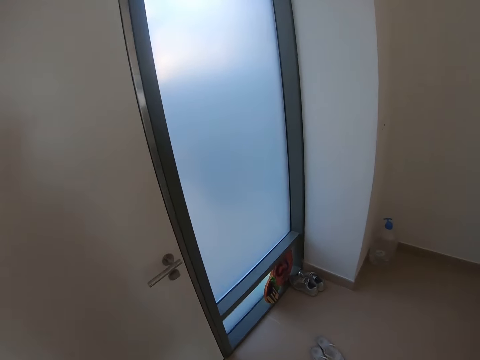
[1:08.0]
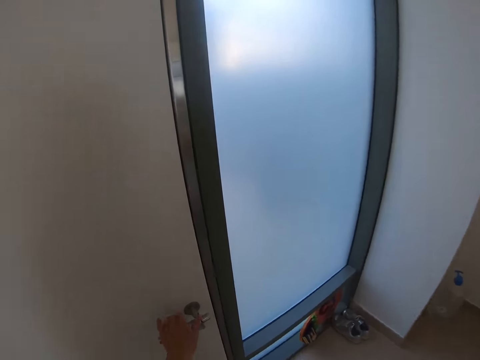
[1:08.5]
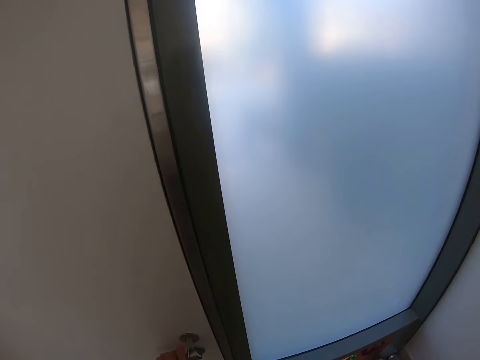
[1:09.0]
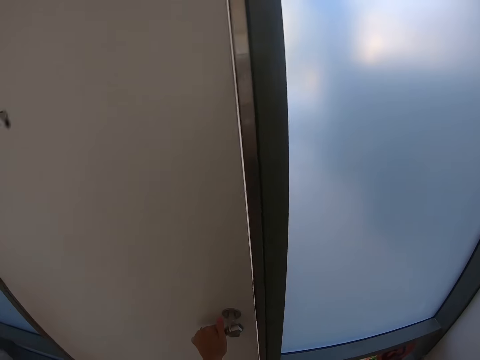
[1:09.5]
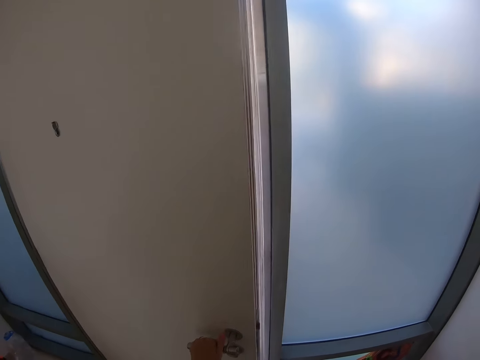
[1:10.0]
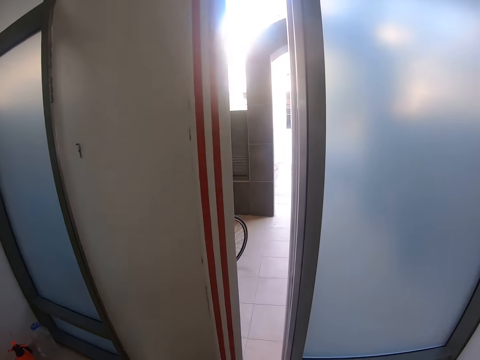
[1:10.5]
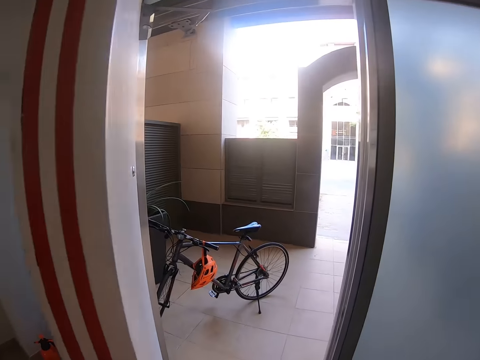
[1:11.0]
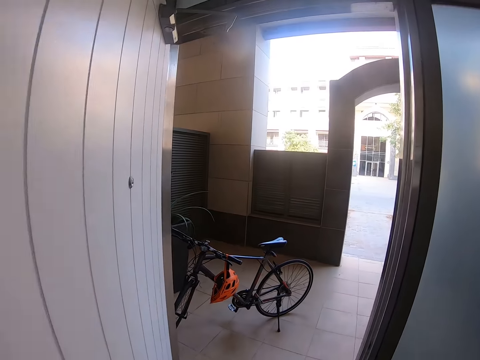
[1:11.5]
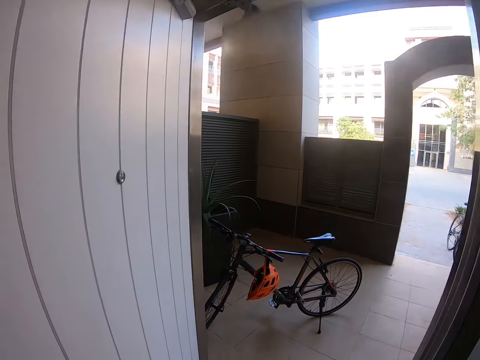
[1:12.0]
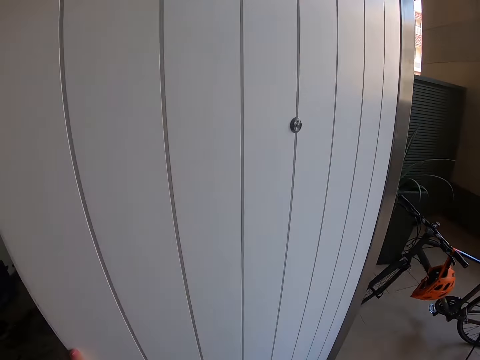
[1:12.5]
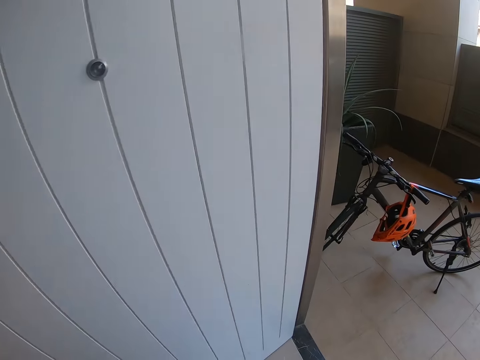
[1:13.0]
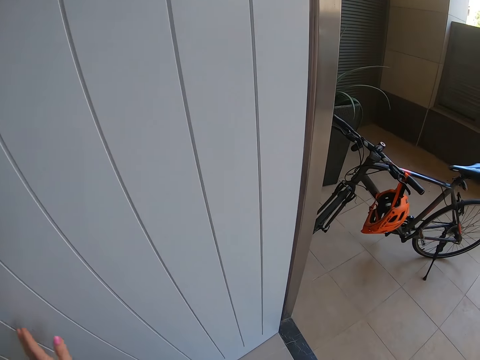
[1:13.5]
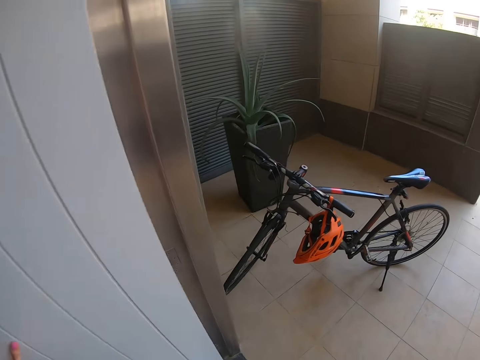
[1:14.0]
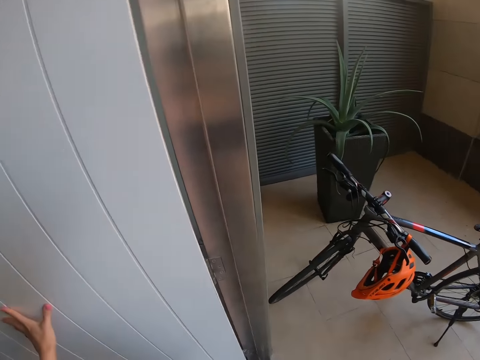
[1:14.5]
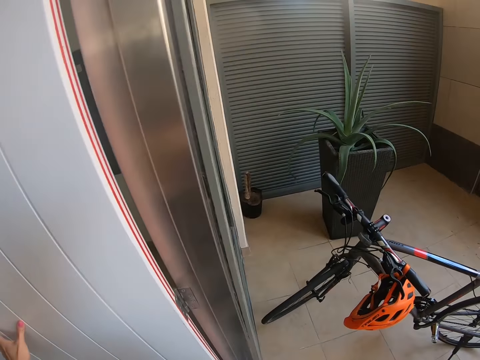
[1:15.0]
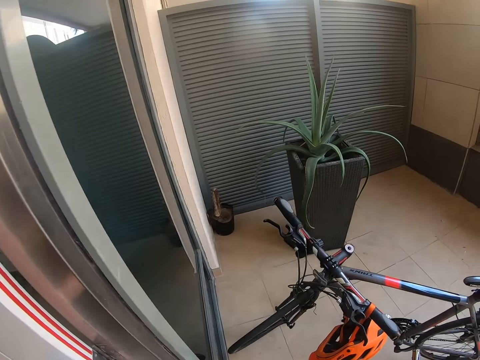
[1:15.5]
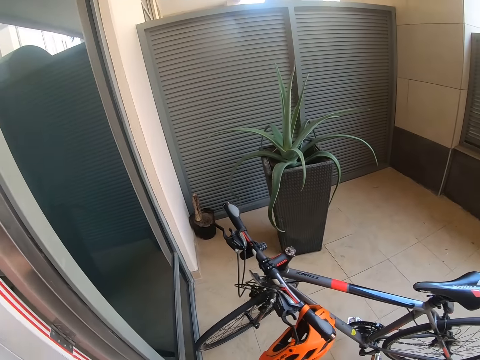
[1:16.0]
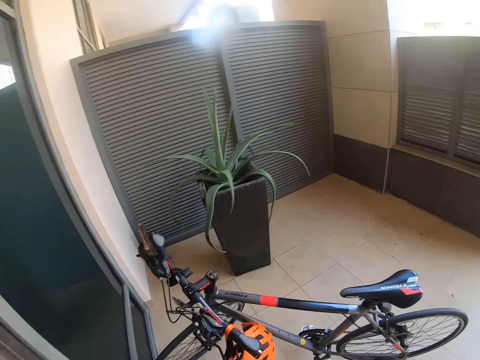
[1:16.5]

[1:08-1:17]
The camera wearer opens a door. They enter the room. They turn around.

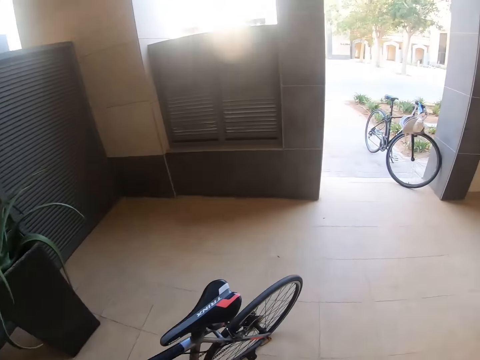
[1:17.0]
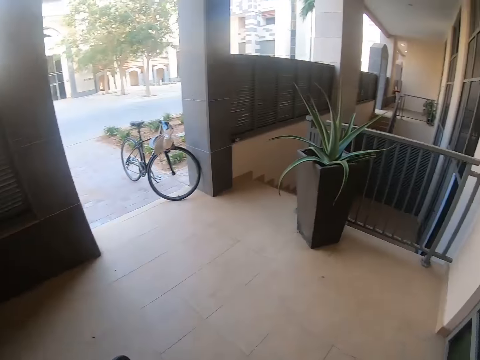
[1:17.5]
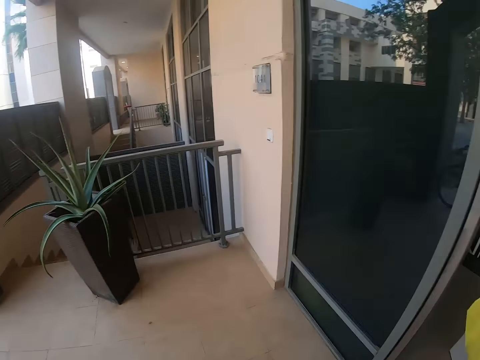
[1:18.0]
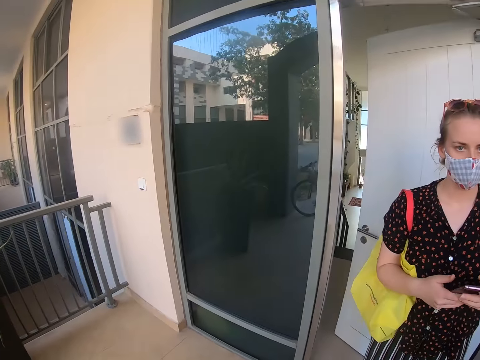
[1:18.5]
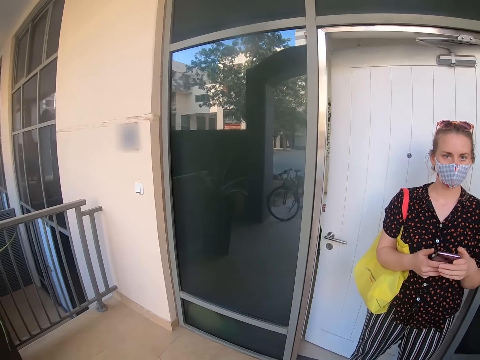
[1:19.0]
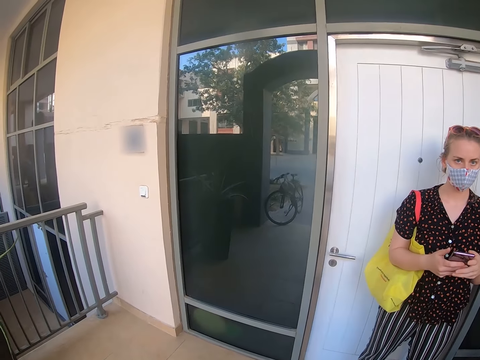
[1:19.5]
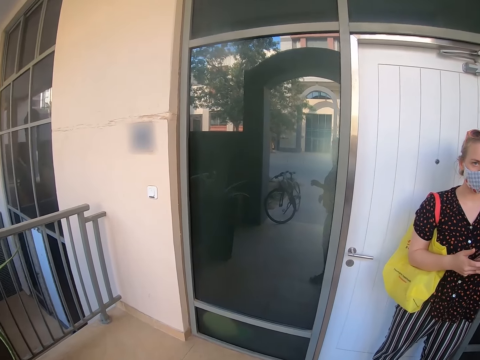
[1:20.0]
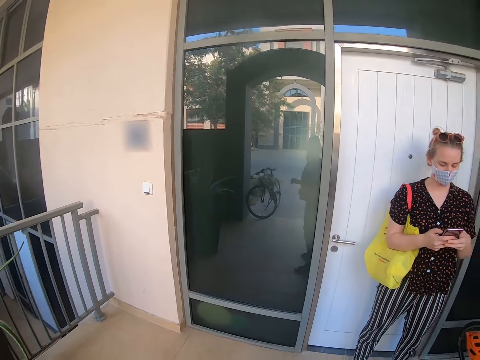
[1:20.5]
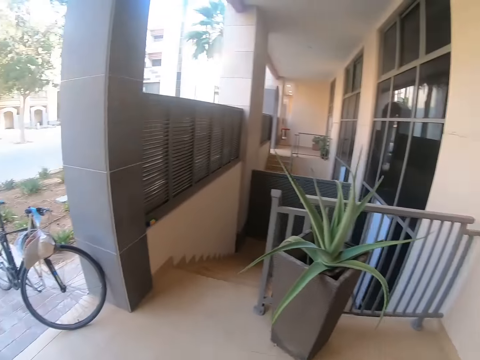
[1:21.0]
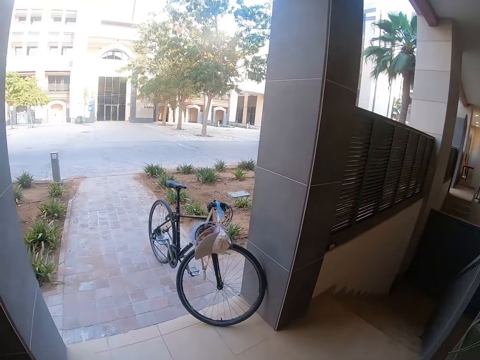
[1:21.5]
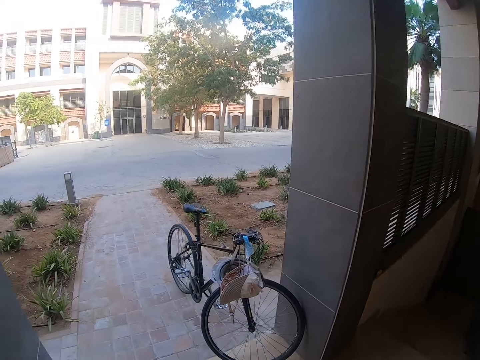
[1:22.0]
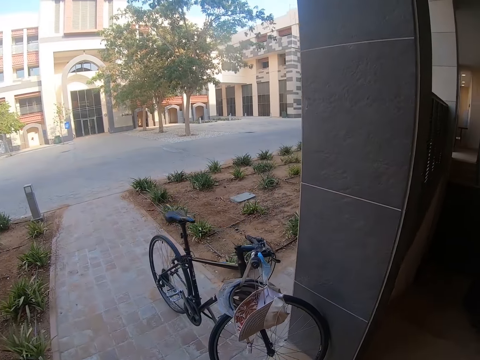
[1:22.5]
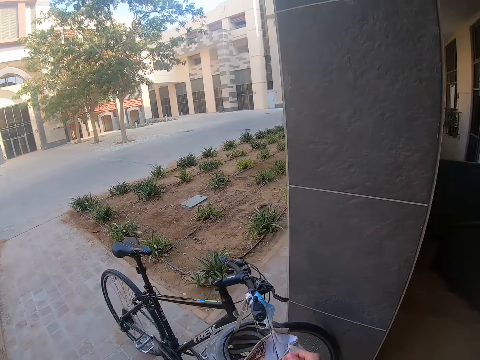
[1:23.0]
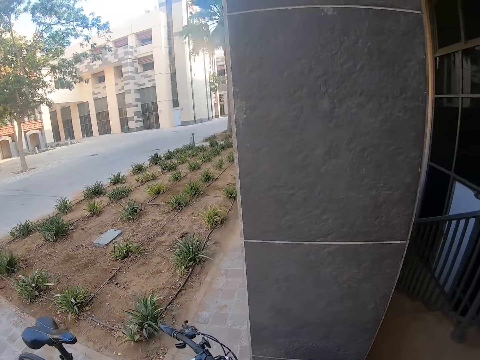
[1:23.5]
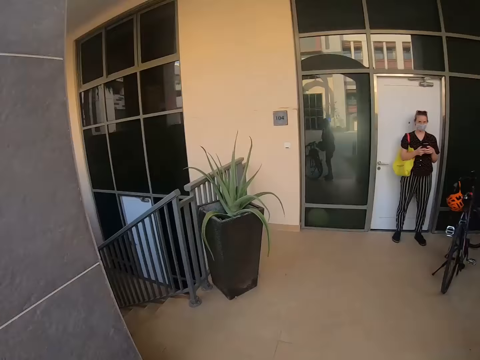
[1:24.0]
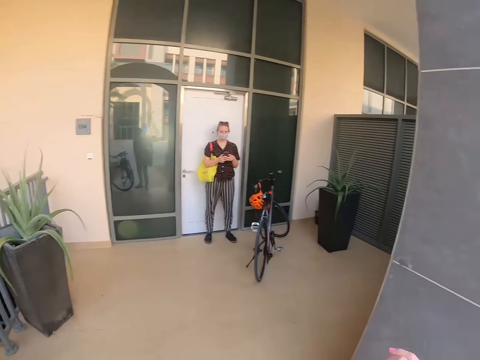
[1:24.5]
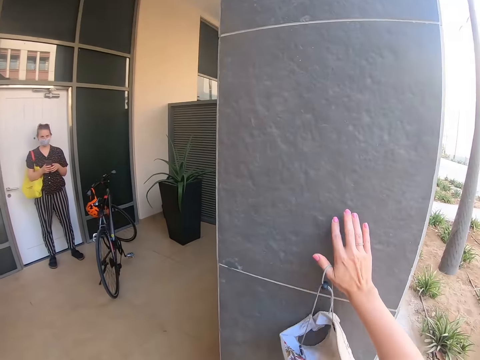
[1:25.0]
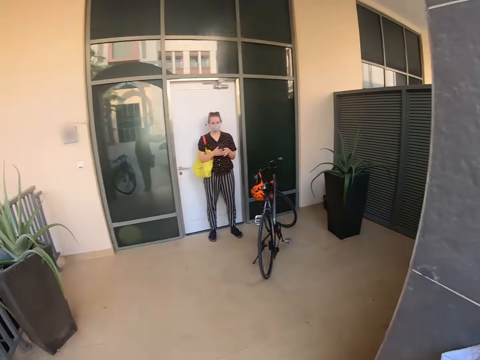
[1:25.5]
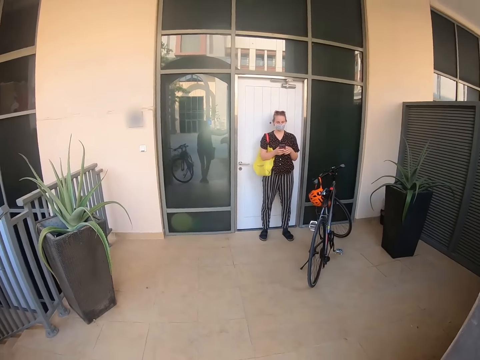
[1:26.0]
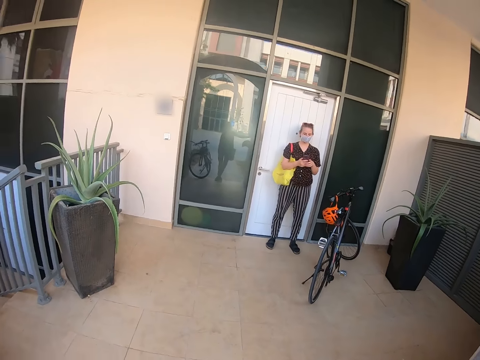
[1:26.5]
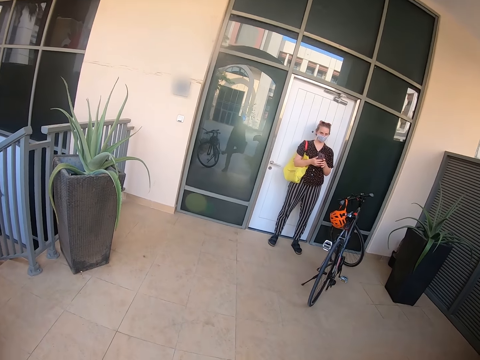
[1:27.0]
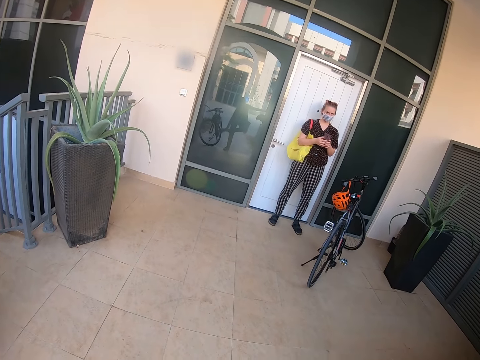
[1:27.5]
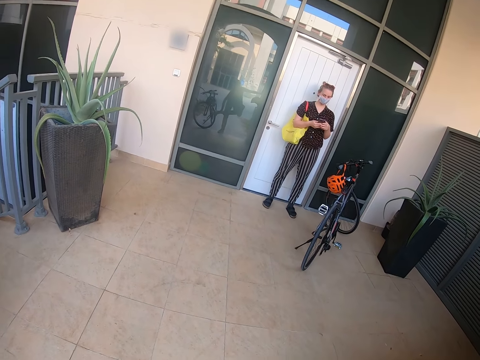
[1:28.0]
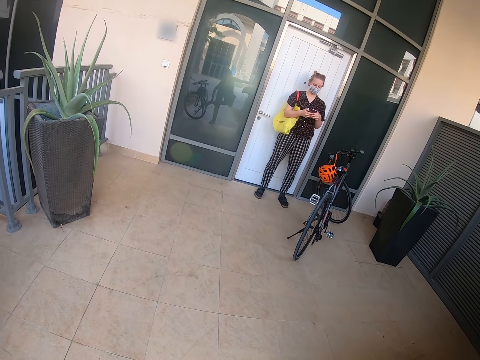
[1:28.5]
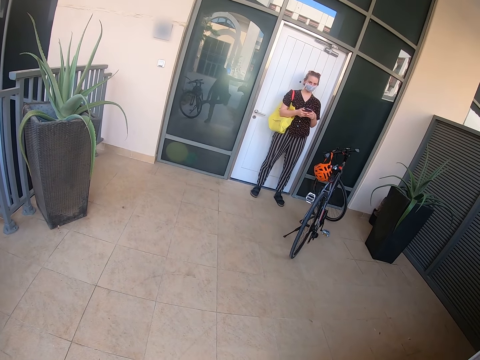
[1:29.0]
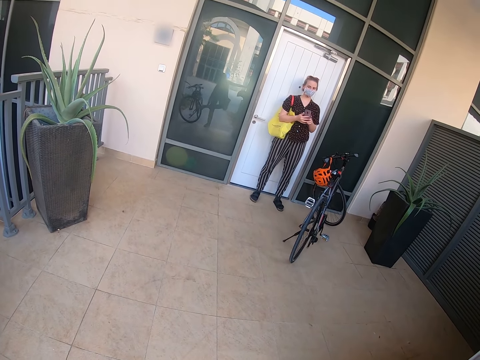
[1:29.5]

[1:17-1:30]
The camera wearer walks around the room. They interact with a lady. The lady stands at the door. The camera wearer turns around. They walk in the room. They turn around. They place a hand on a wall. They interact with the lady. The lady touches the phone.

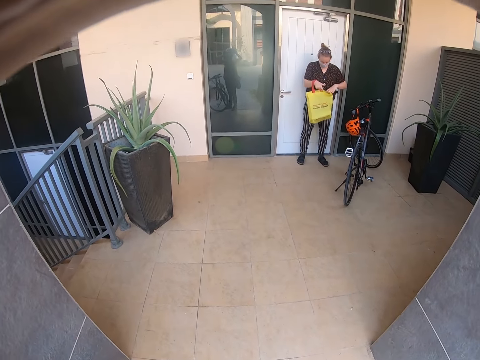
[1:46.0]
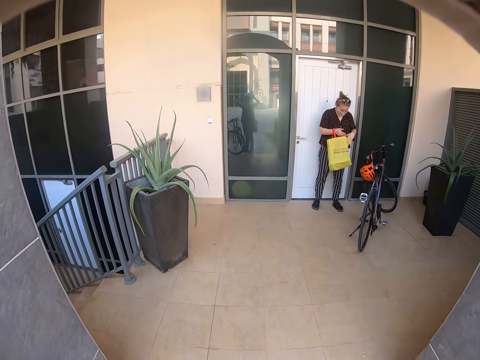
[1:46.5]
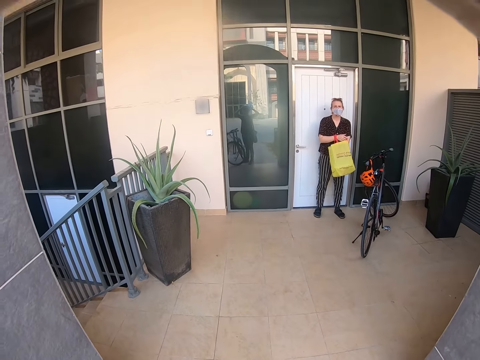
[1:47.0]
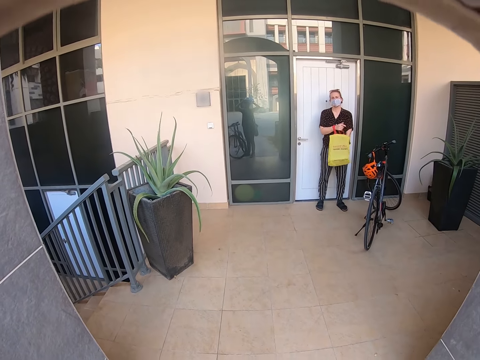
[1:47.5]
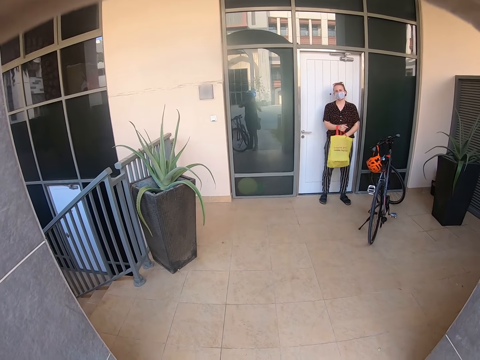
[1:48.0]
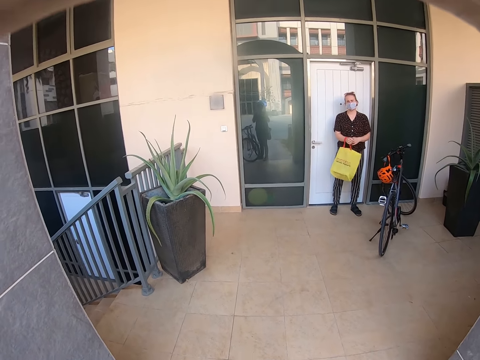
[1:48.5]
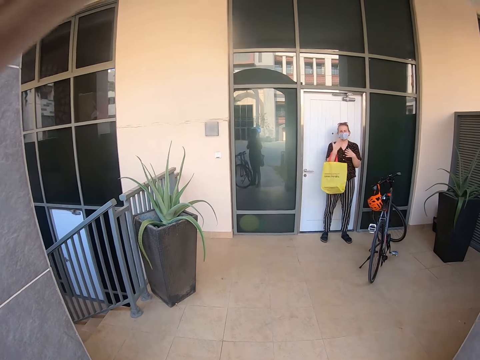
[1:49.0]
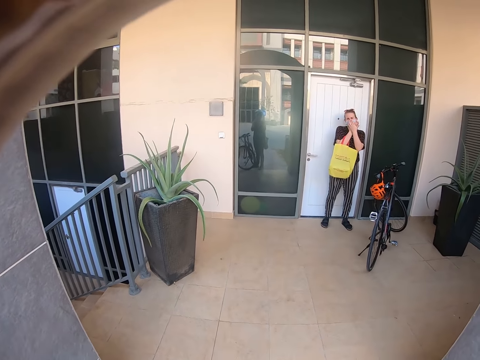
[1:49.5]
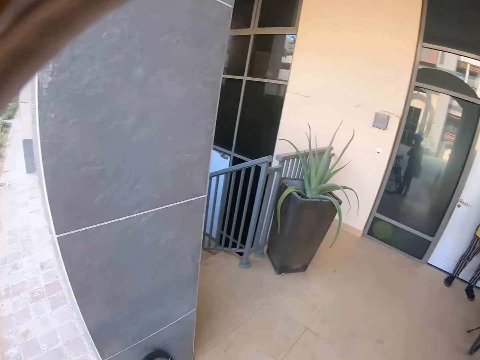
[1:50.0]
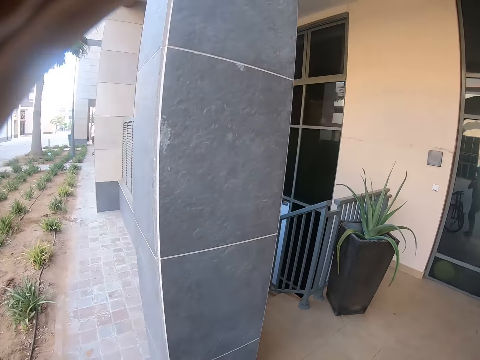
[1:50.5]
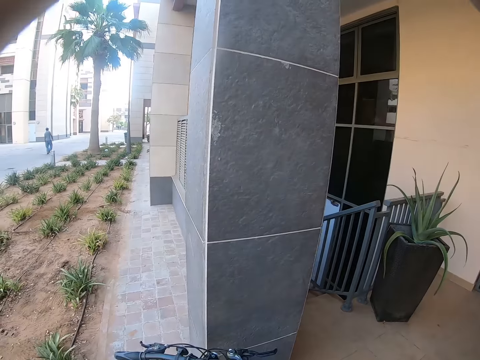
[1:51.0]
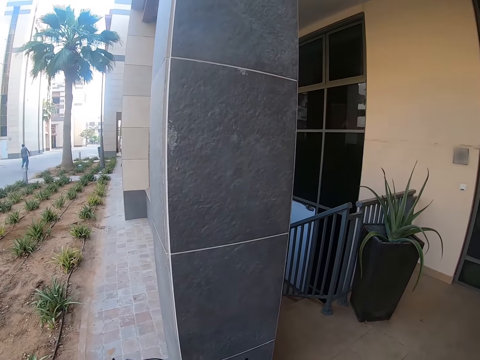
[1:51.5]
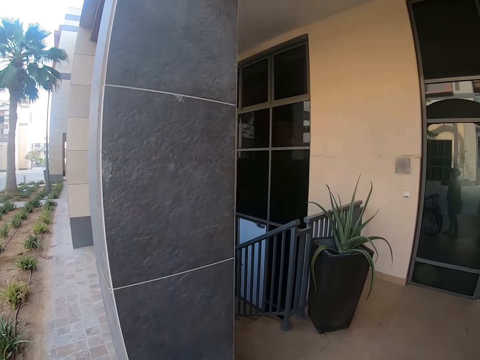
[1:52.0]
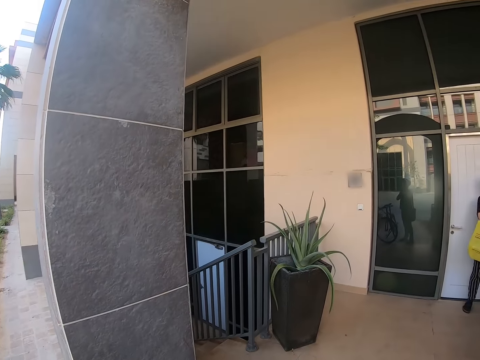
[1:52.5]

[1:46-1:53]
A lady puts the hand in the bag. The lady covers a mouth.
